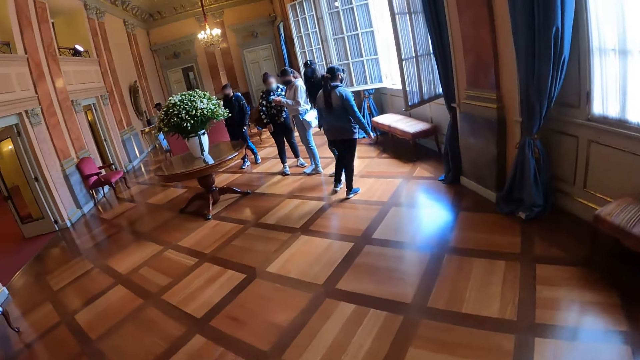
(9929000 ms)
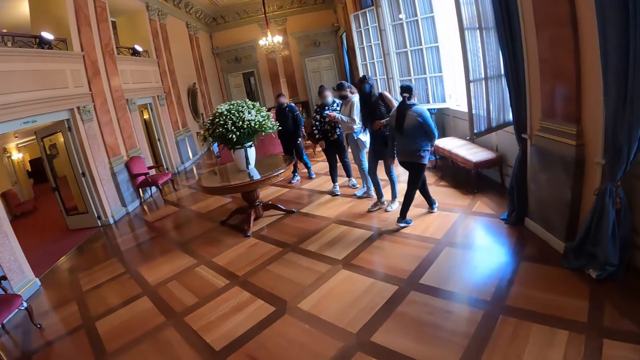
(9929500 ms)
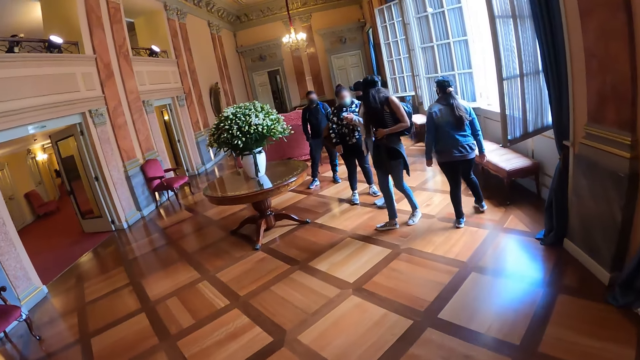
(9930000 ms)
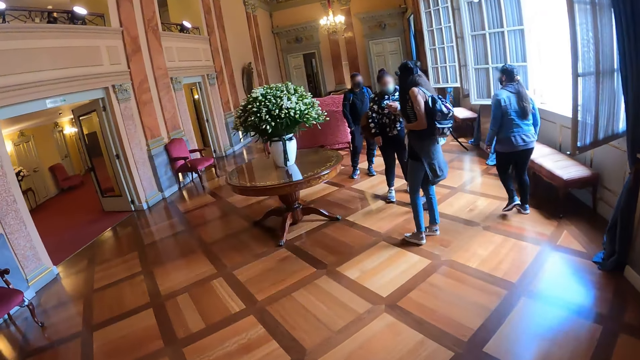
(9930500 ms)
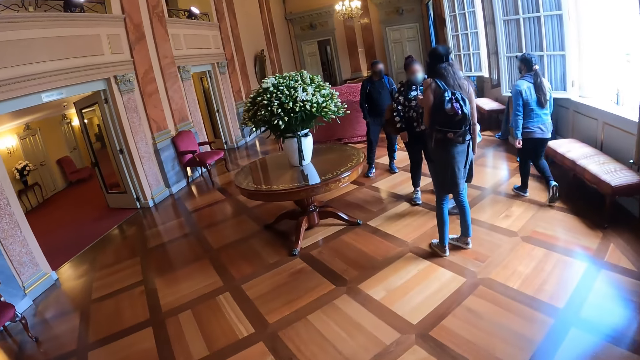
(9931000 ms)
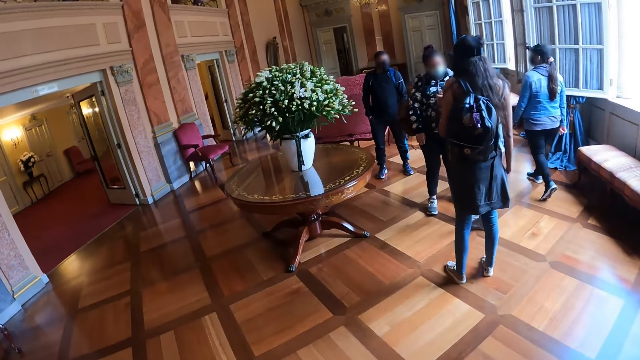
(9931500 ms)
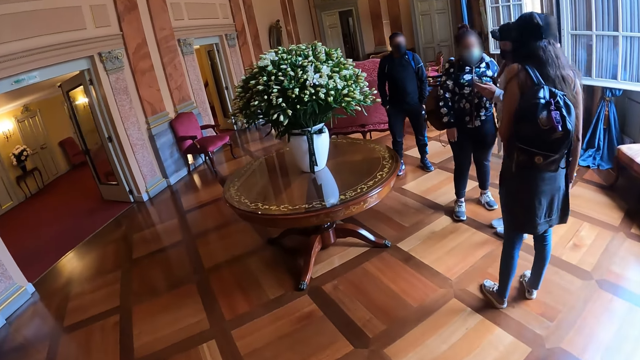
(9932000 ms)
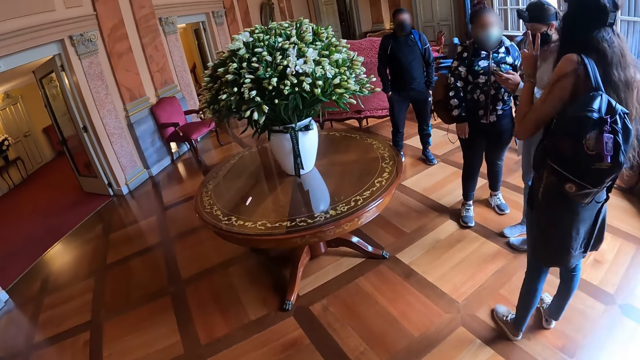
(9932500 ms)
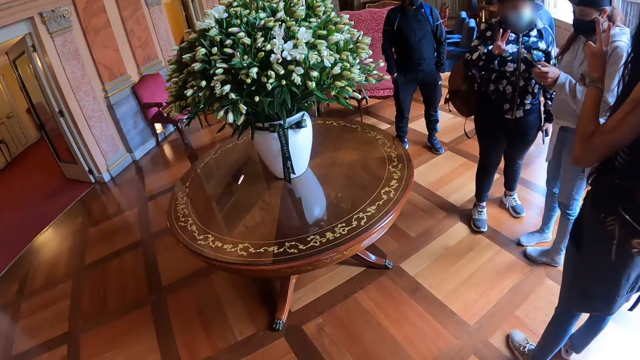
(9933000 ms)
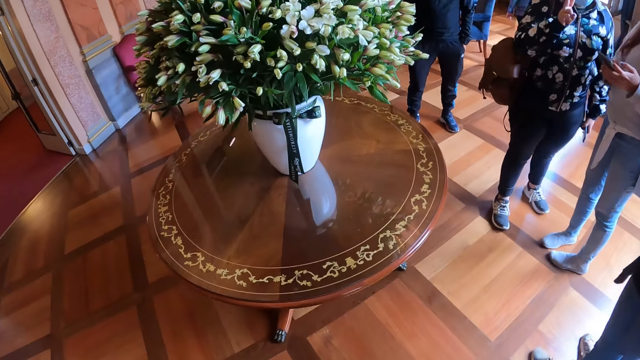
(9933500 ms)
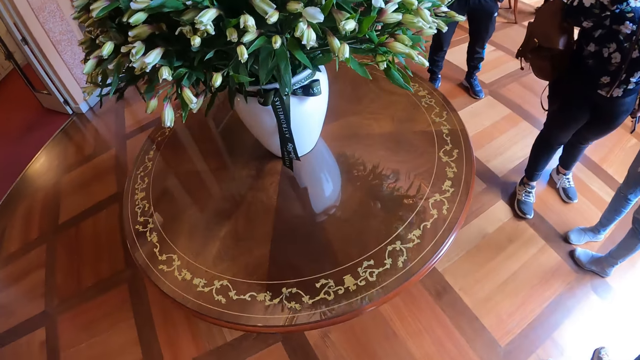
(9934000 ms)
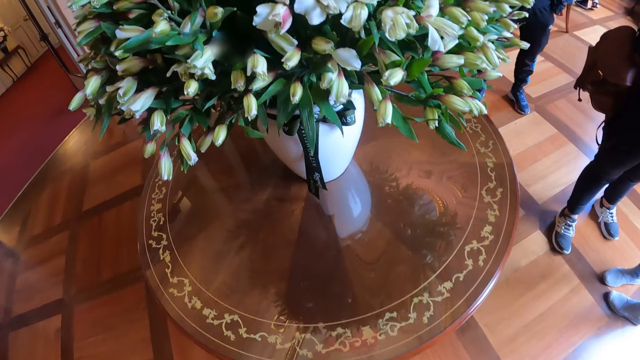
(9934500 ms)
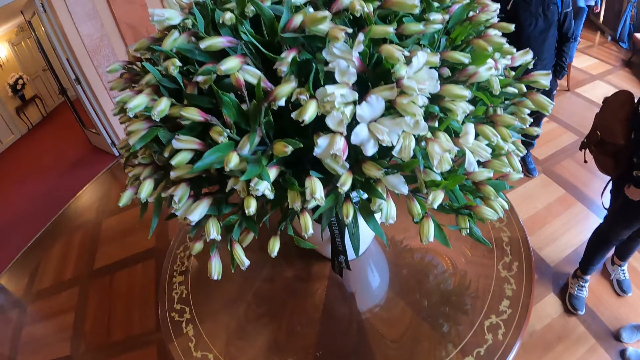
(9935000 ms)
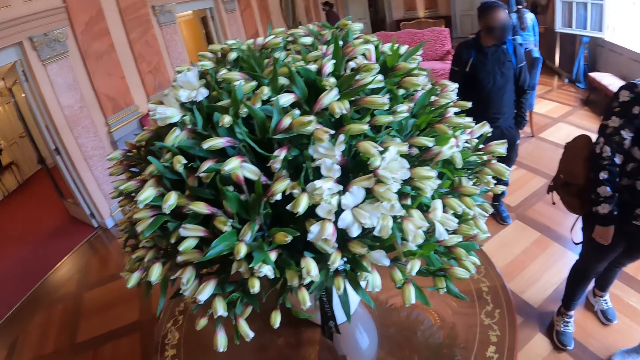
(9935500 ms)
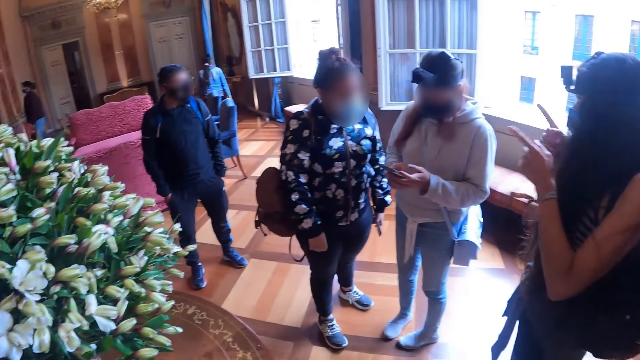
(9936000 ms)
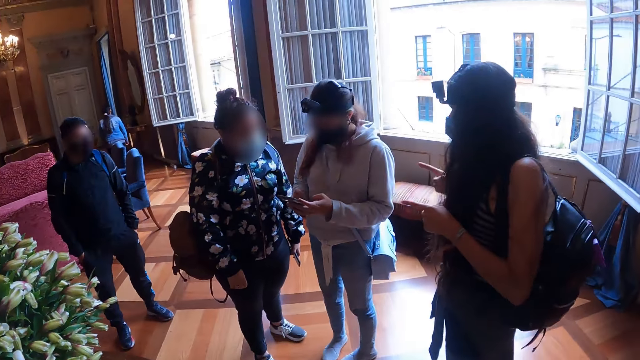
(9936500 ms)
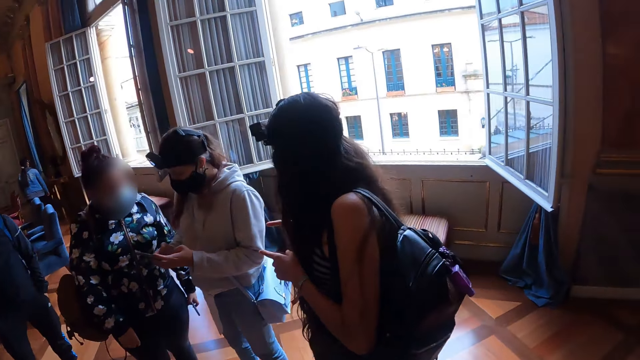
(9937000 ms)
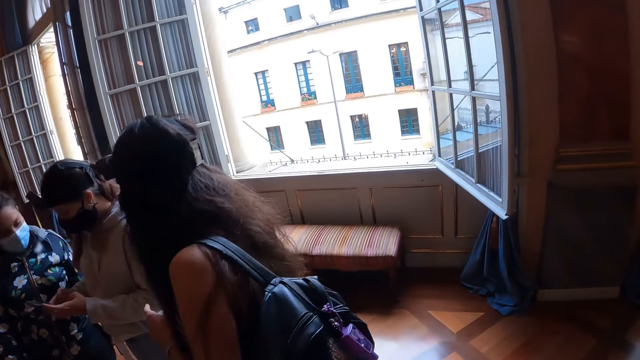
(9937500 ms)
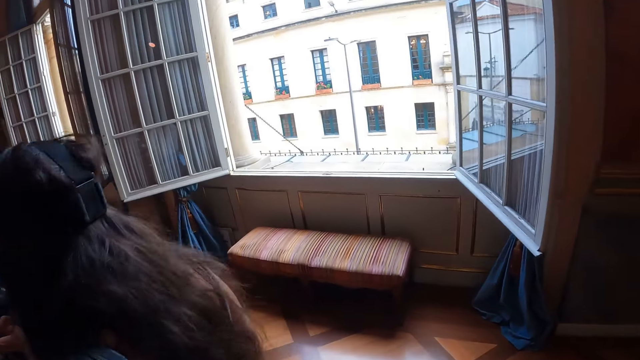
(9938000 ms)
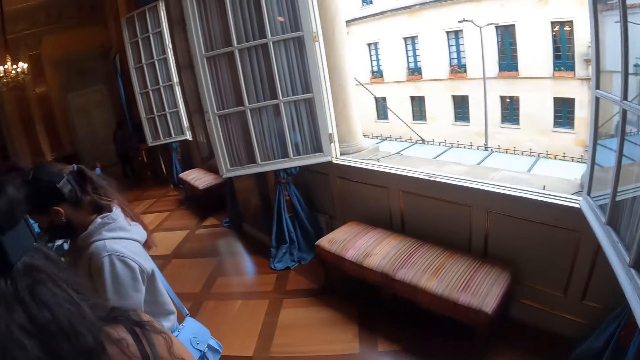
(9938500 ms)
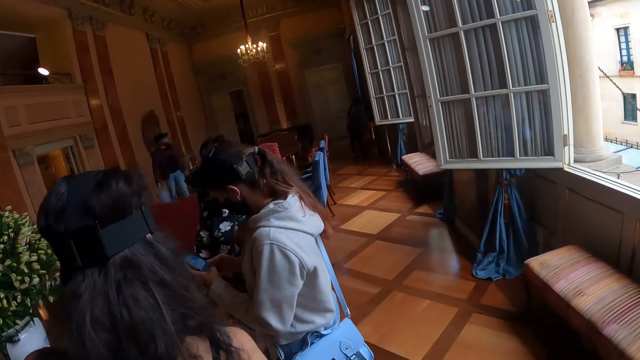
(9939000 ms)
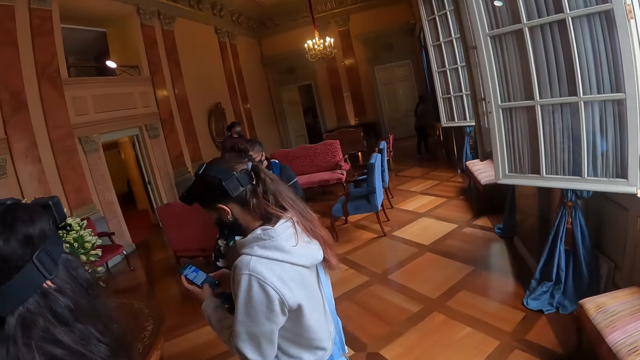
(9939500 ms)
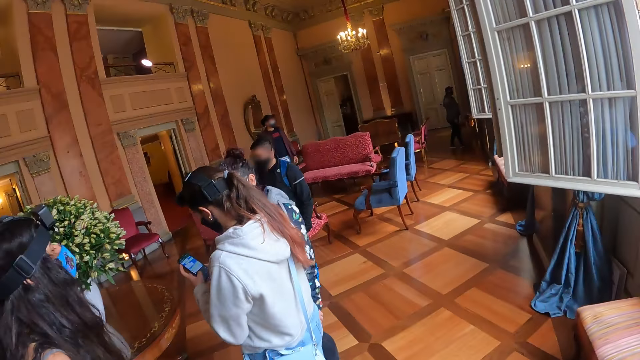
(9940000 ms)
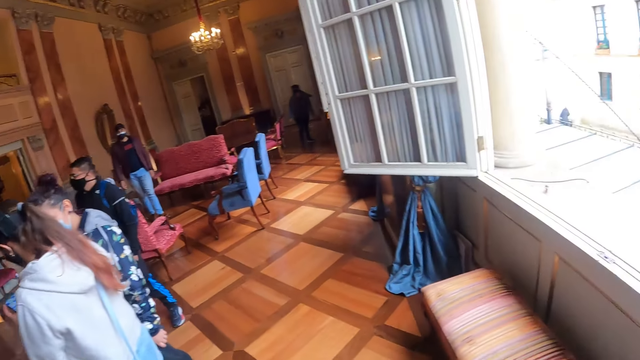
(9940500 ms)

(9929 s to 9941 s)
The camera wearer stands. They look around the room. They walk in the room.

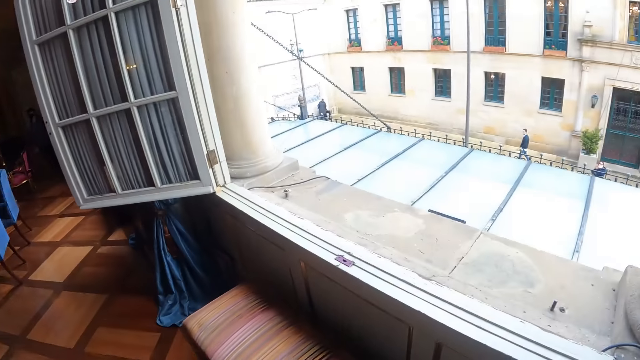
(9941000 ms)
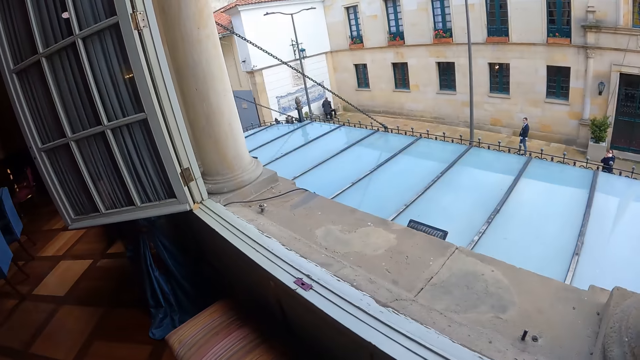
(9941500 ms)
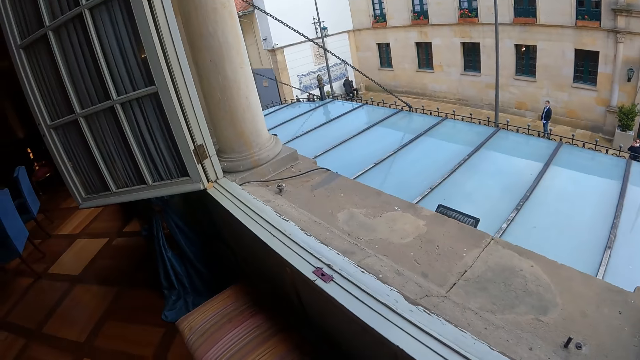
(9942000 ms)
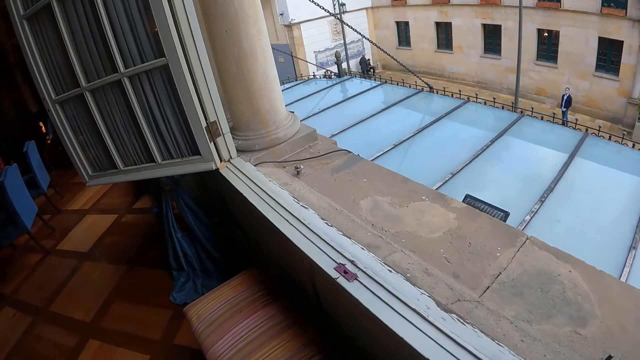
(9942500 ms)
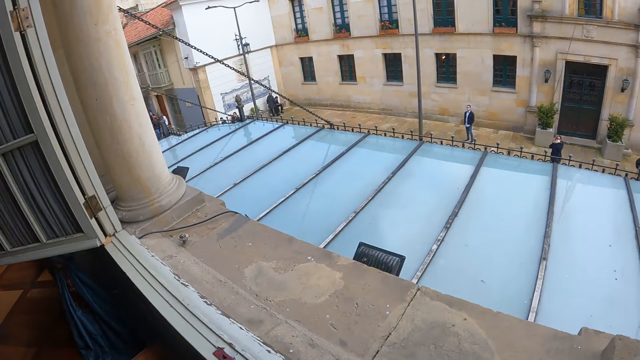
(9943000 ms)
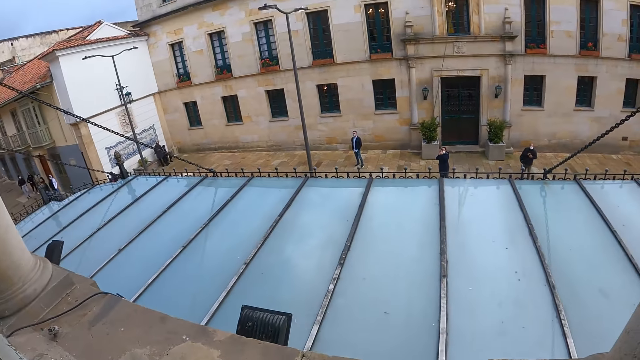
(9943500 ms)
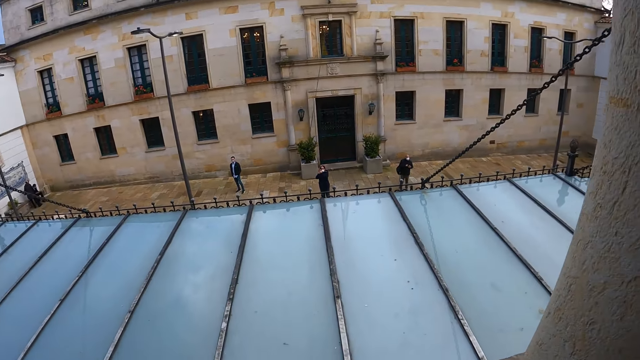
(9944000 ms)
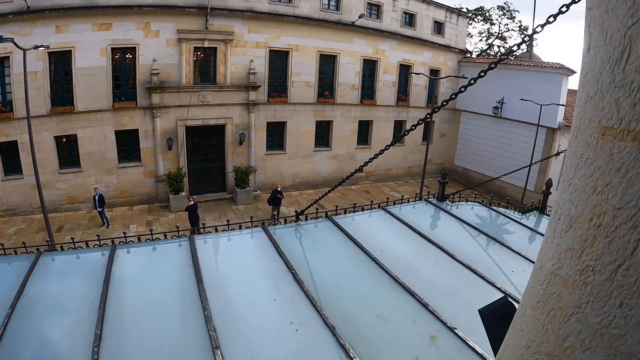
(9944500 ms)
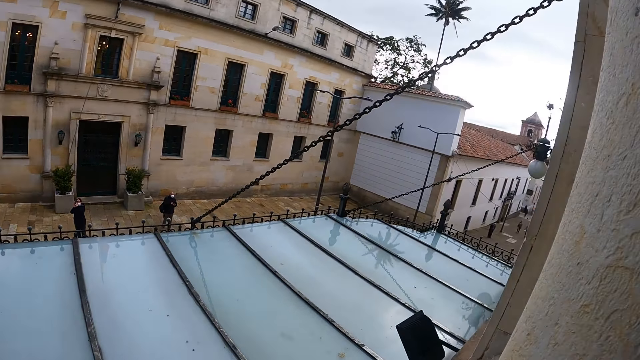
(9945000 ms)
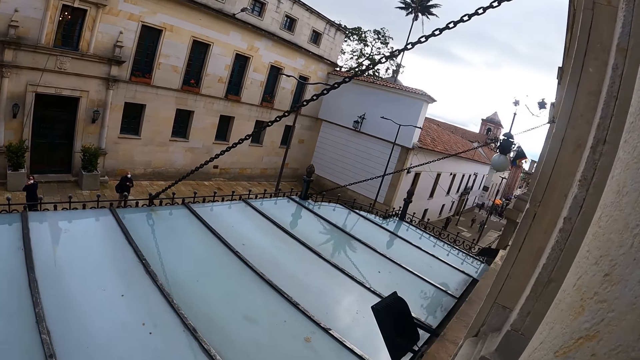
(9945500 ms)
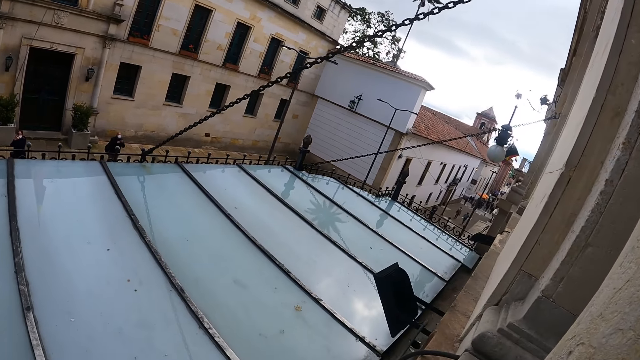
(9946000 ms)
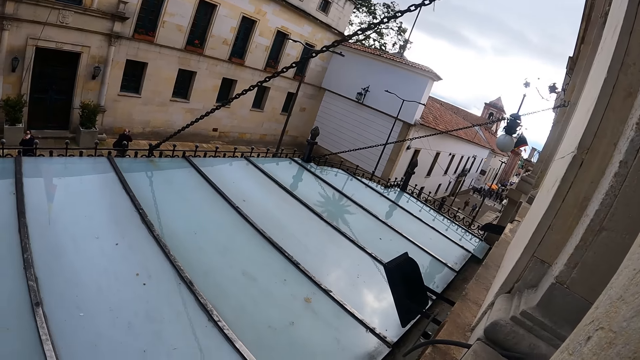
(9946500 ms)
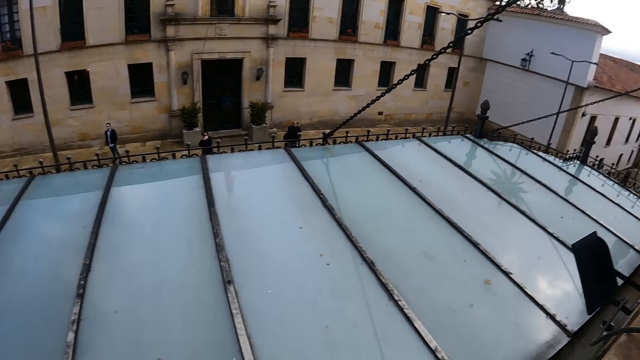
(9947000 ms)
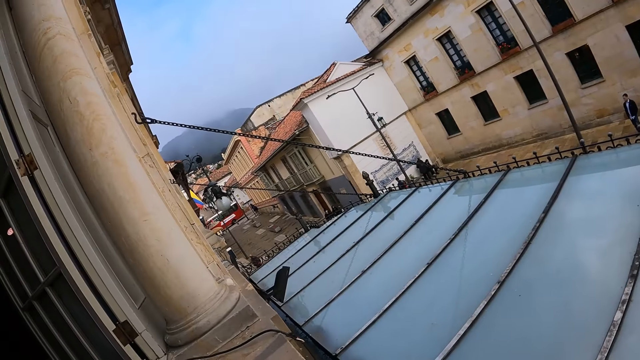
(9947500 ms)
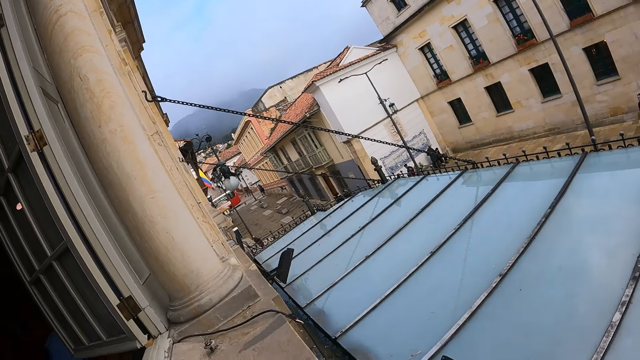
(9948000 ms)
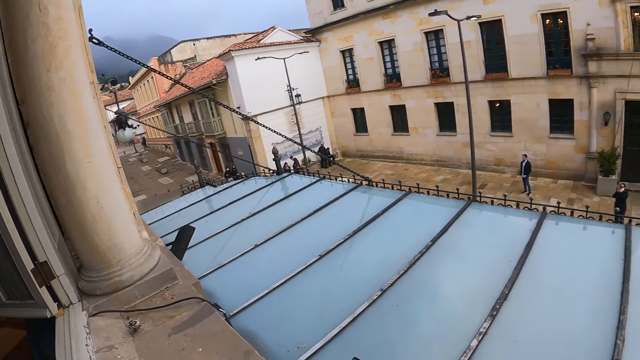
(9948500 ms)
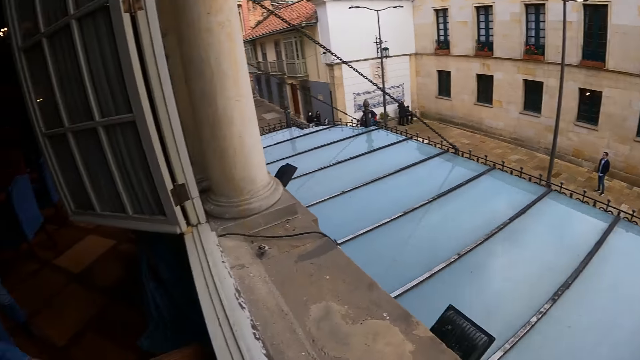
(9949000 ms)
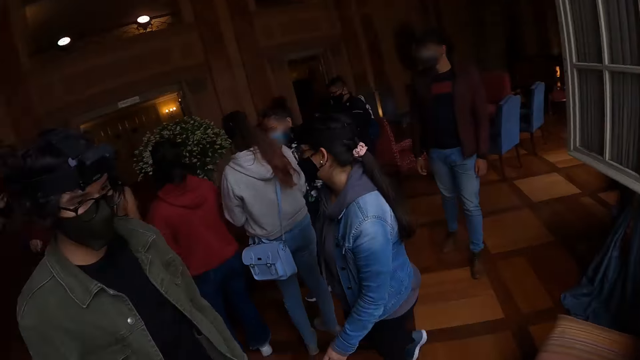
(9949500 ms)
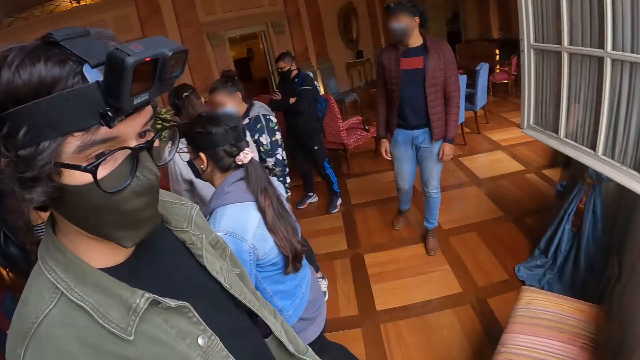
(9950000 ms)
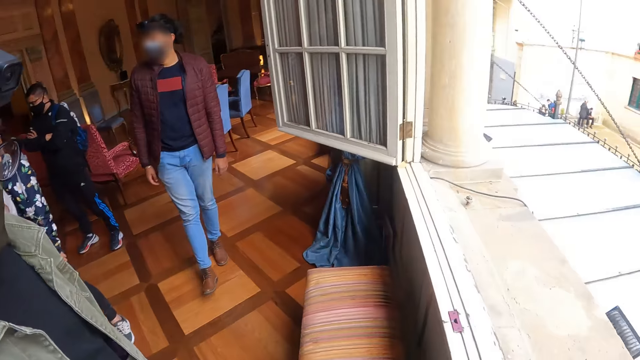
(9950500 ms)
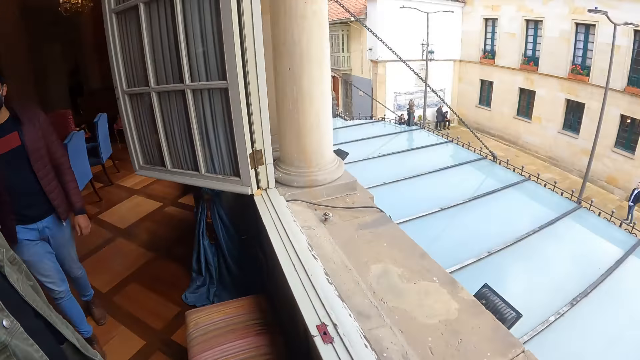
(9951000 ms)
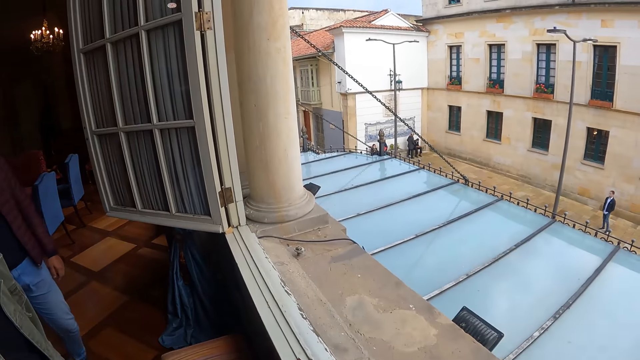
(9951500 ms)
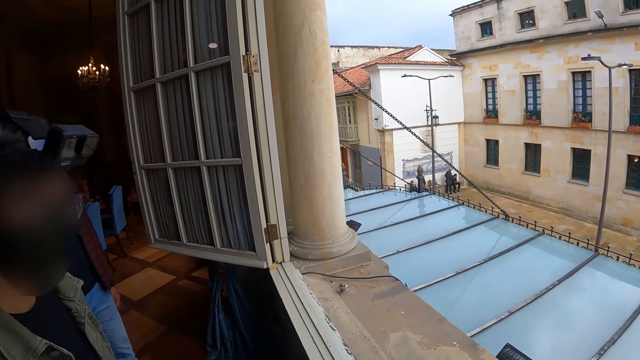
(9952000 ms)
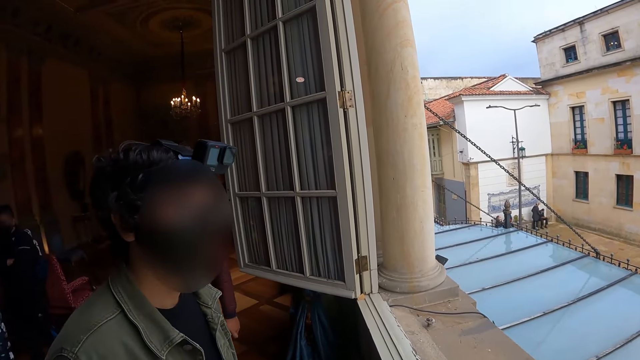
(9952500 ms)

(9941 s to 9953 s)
The camera wearer looks through the window. They look around. They look at a man. They look across the window.
